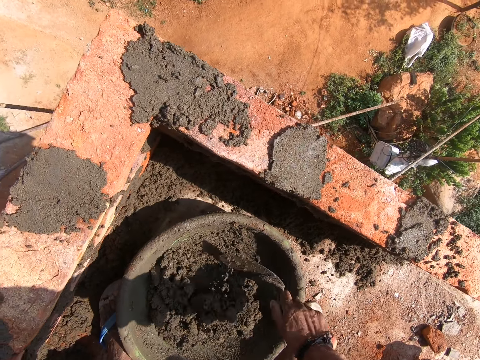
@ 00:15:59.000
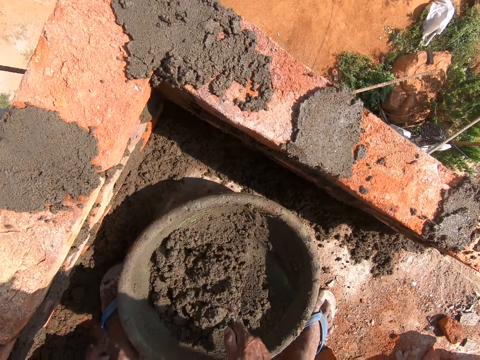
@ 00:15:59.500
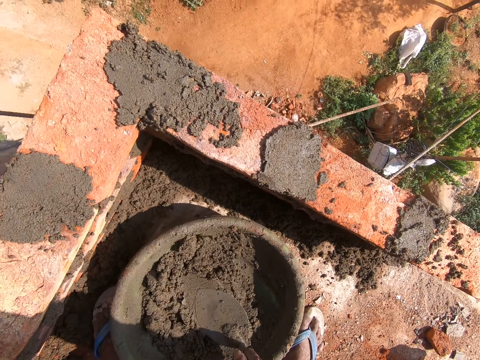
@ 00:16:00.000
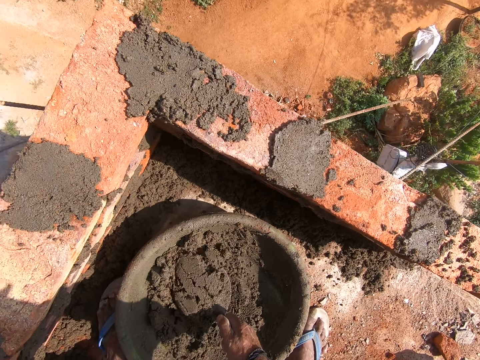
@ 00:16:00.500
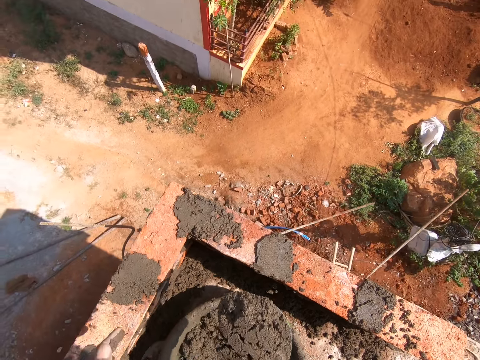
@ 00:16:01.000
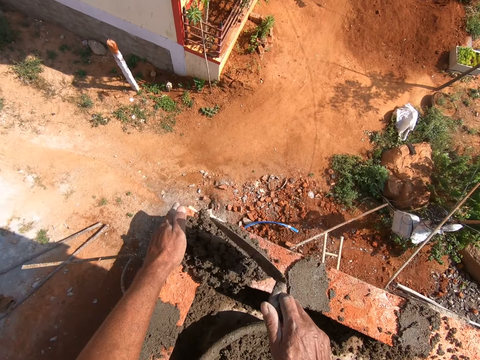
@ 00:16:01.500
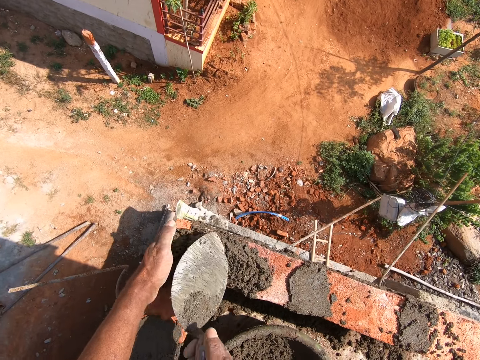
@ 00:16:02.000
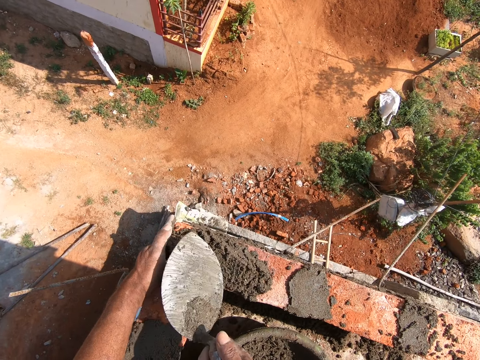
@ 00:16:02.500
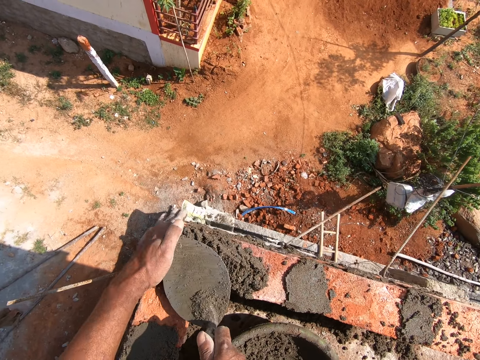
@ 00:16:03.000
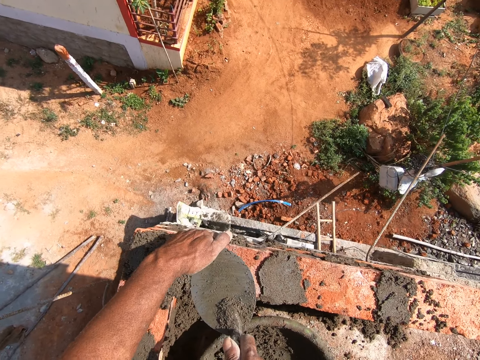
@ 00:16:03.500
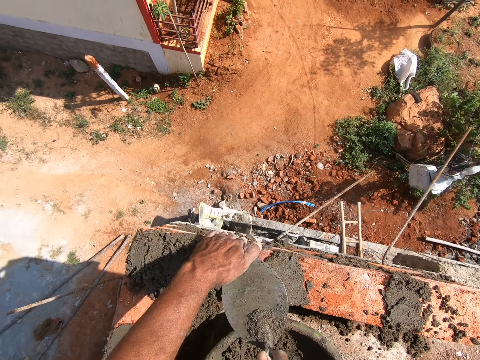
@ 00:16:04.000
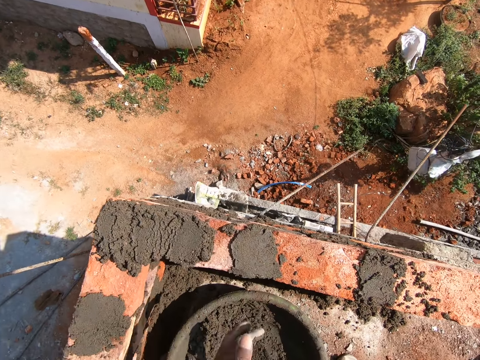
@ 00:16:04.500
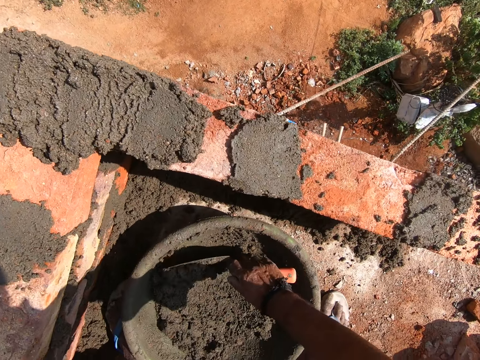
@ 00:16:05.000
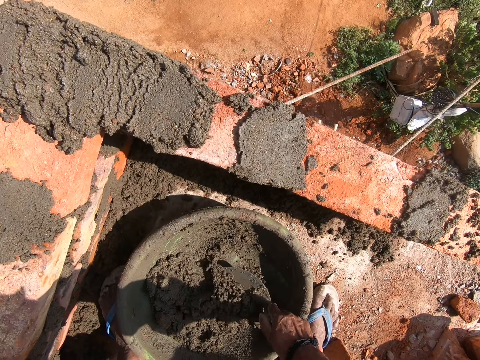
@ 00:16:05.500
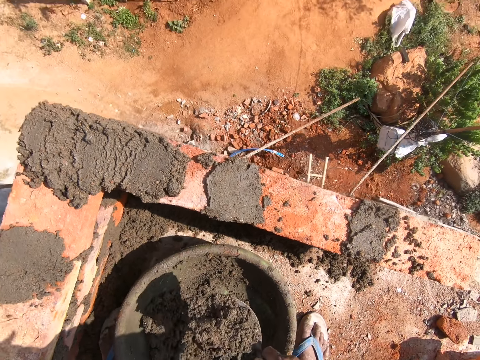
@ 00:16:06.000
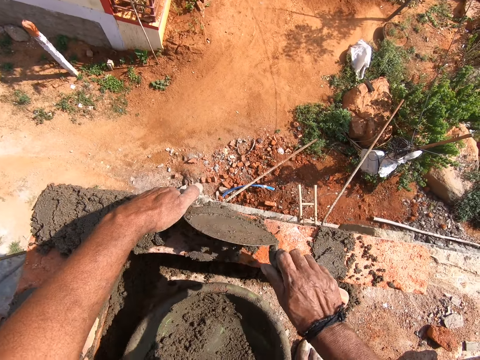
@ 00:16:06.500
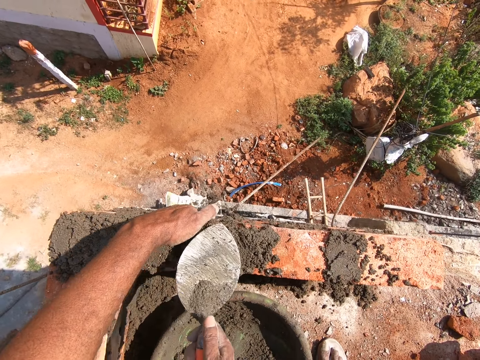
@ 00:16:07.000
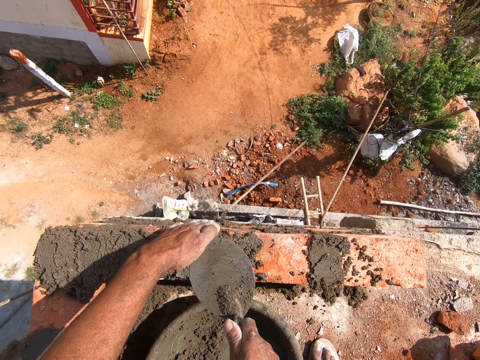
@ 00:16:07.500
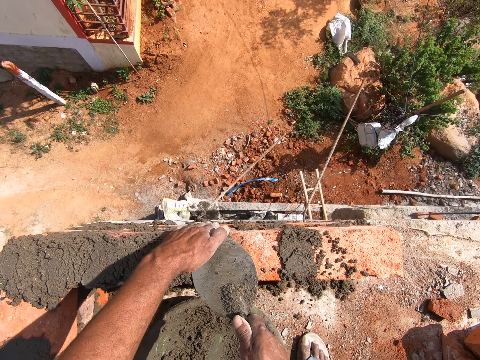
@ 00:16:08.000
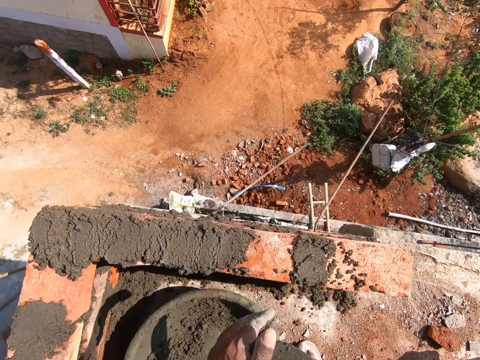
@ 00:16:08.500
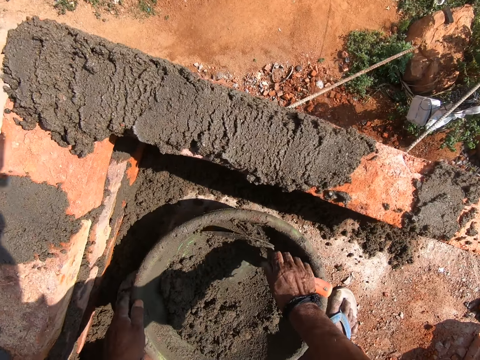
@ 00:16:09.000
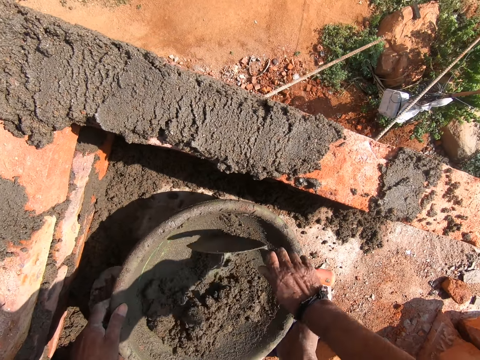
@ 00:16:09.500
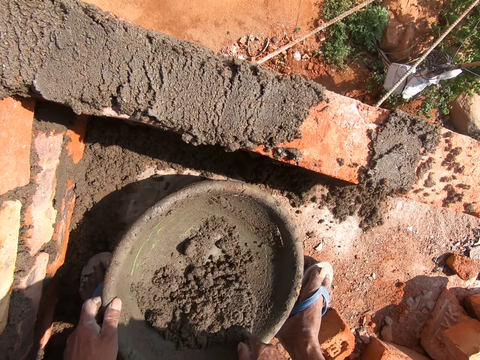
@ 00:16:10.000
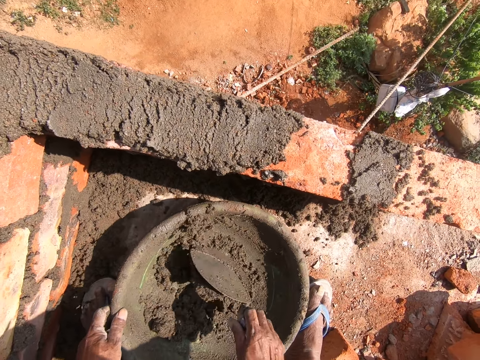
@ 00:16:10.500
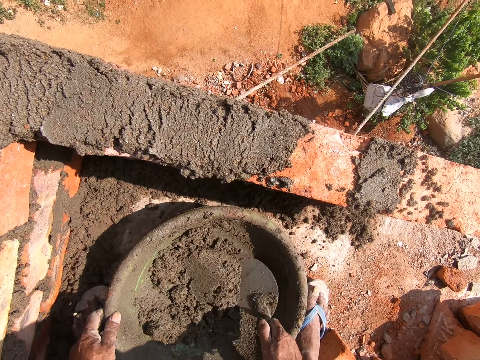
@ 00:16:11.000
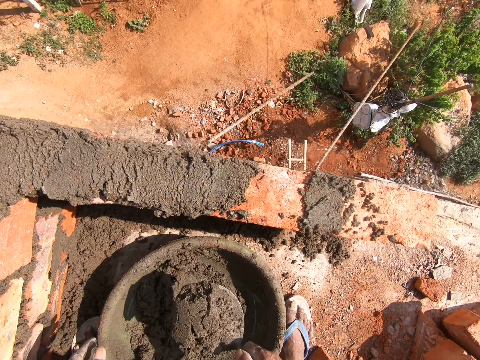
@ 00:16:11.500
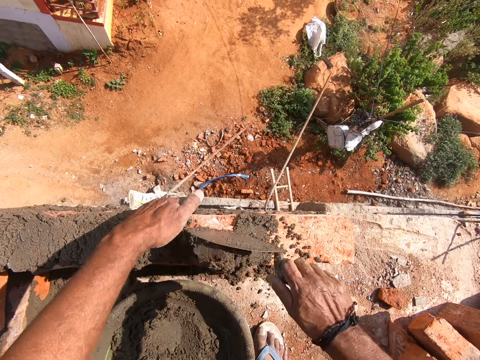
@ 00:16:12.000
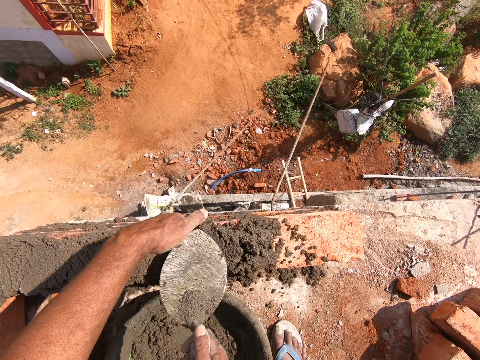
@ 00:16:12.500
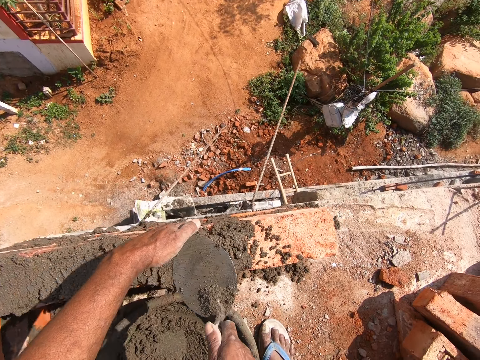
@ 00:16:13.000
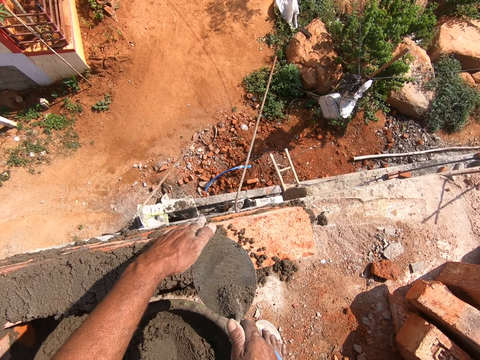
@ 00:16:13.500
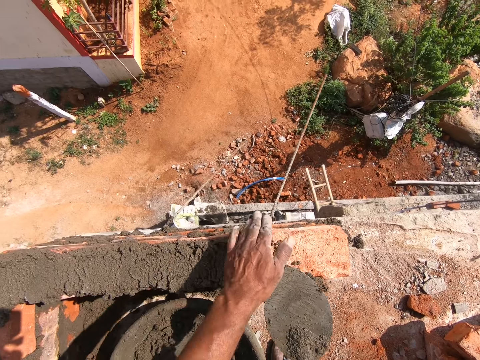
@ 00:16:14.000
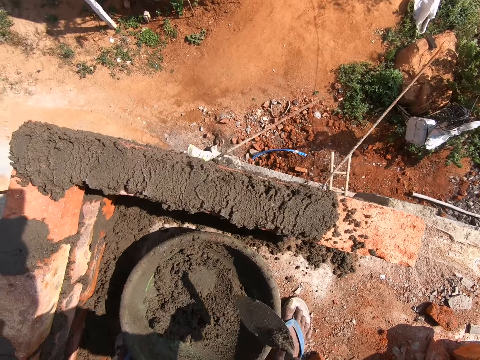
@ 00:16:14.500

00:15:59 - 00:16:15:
The camera wearer mixes the mortar with the trowel. They pick the mortar with the trowel, put the mortar on the brick, and spread the mortar on the bricks. They pick the mortar with the trowel, put the mortar on the brick, and spread the mortar on the bricks. They mix the mortar with the trowel, pick the mortar with the trowel, put the mortar on the brick, and spread the mortar on the bricks.

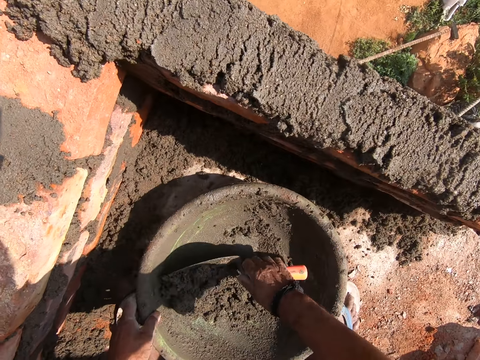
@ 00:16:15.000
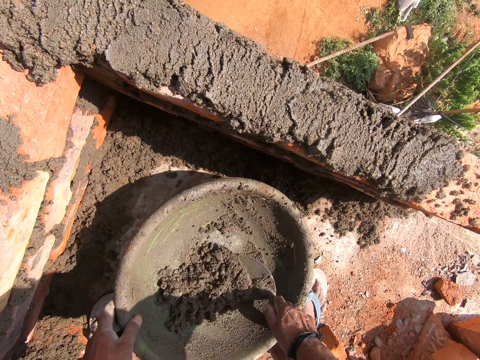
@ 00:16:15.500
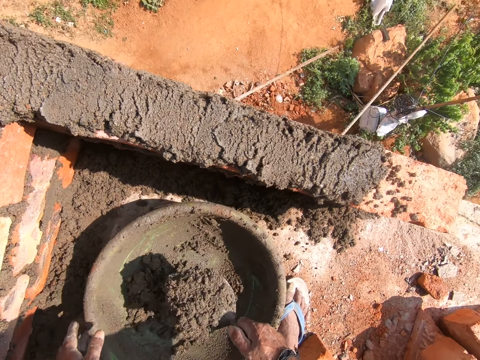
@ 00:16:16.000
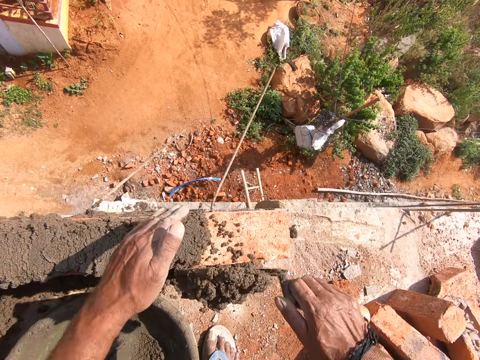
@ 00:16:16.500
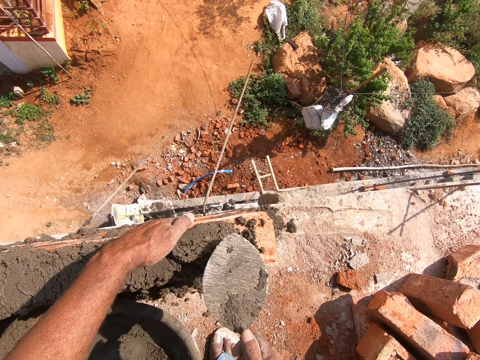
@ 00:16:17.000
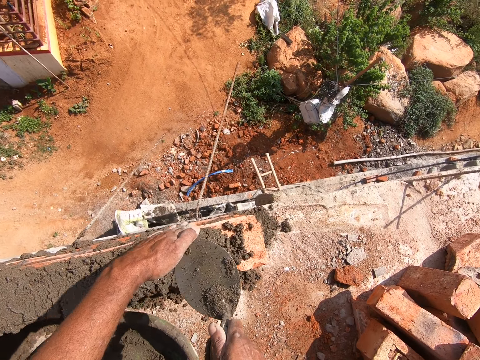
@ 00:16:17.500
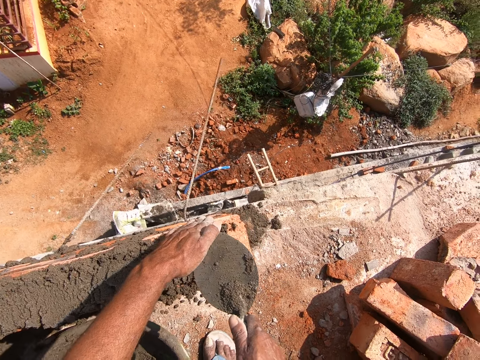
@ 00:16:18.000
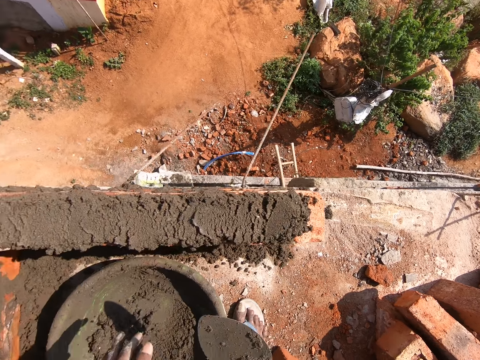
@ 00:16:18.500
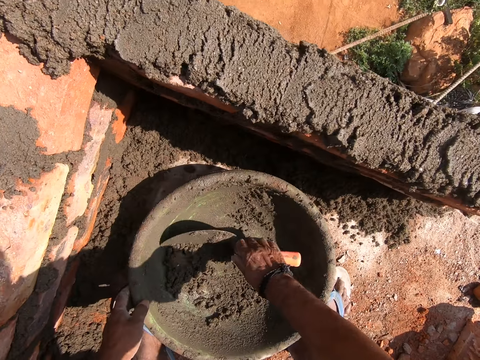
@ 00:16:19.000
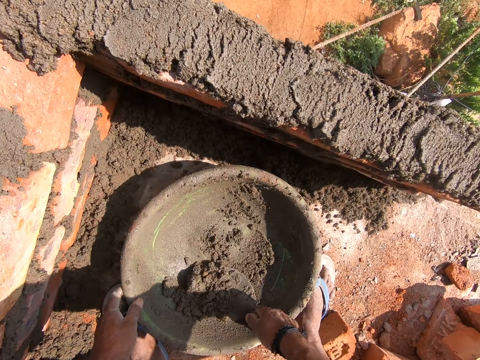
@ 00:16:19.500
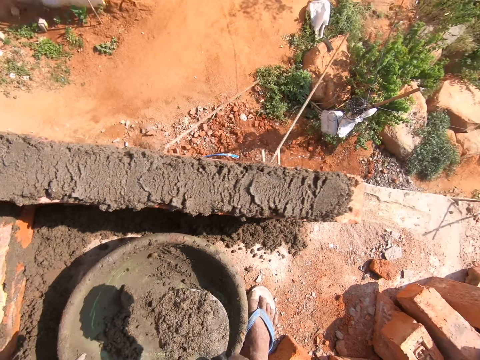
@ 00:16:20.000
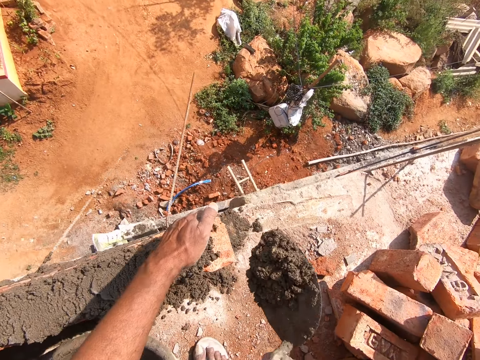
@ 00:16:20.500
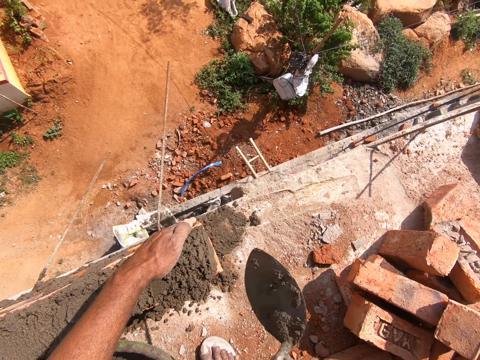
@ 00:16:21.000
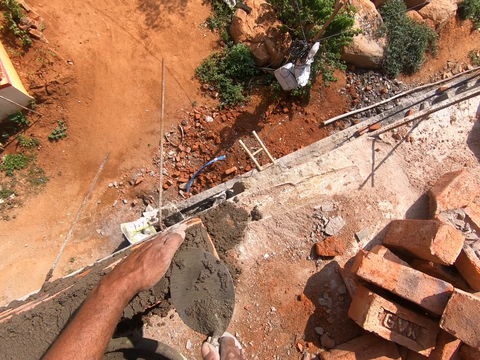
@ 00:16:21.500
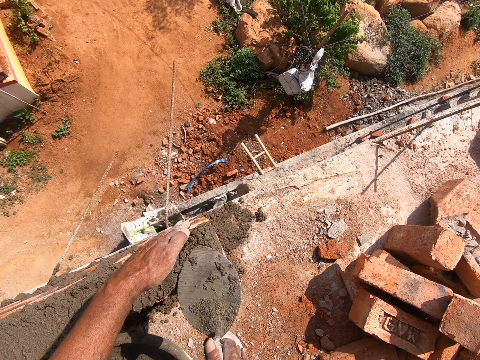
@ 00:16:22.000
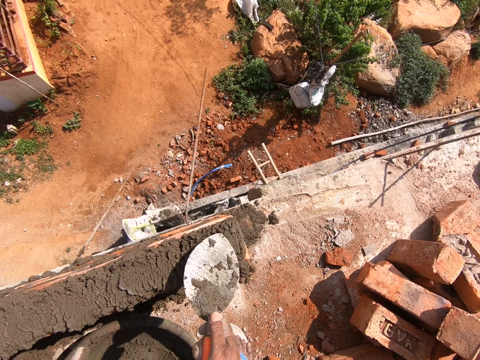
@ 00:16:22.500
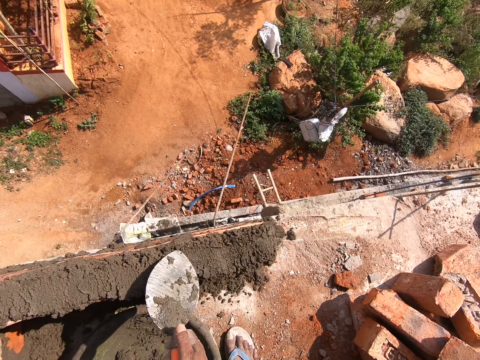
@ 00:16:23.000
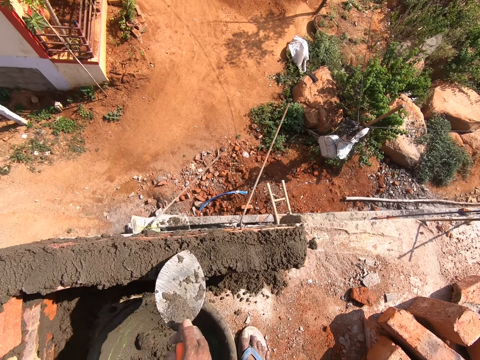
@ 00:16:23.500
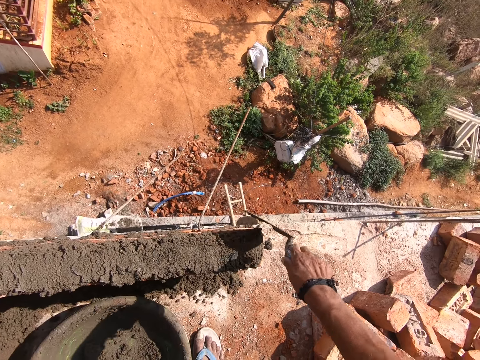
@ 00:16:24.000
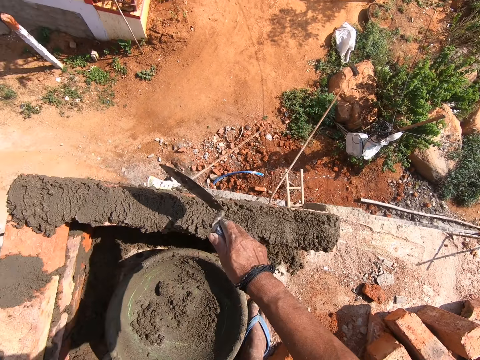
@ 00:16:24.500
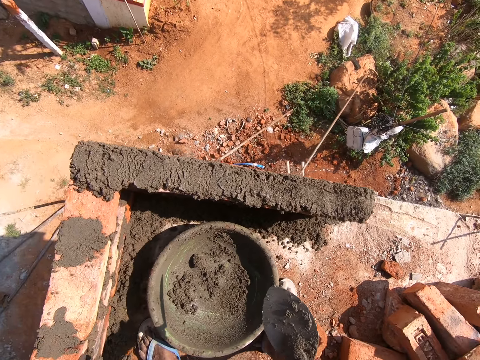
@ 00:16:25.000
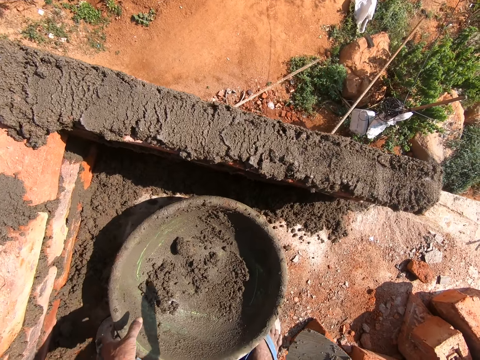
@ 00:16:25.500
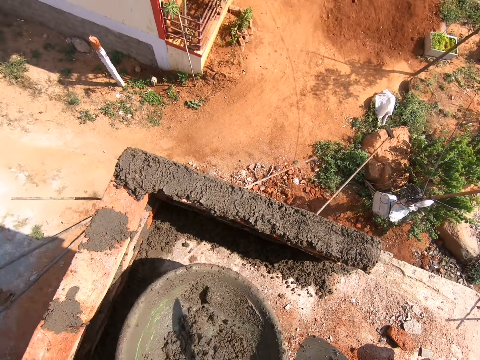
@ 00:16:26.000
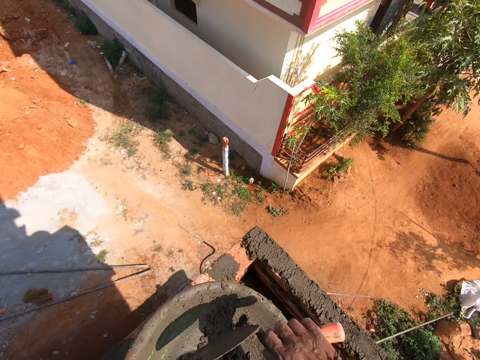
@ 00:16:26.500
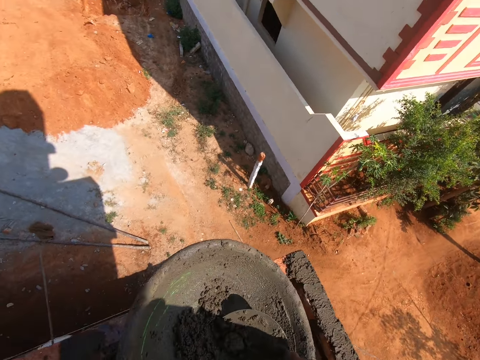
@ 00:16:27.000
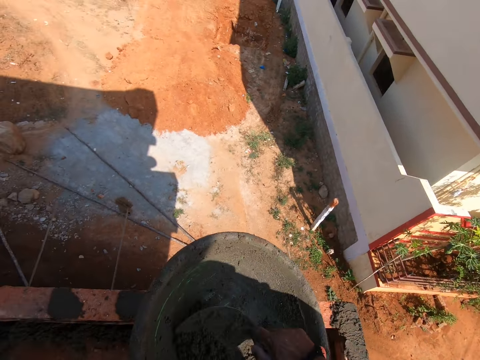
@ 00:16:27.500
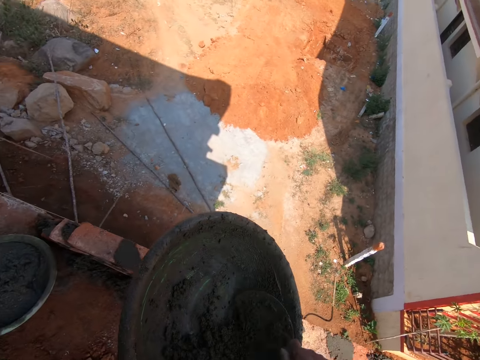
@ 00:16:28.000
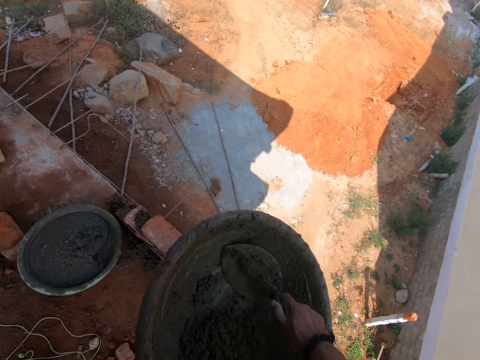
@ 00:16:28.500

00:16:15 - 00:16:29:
The camera wearer picks the mortar with the trowel, puts the mortar on the brick, and spreads the mortar on the bricks. They pick the mortar with the trowel, put the mortar on the brick, and spread the mortar on the bricks. They carry the tray and collect the mortar with the trowel.
